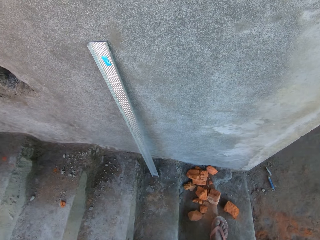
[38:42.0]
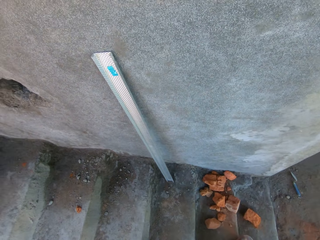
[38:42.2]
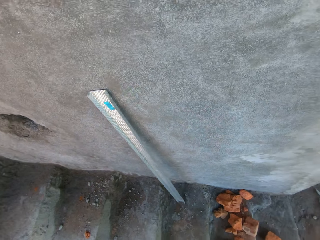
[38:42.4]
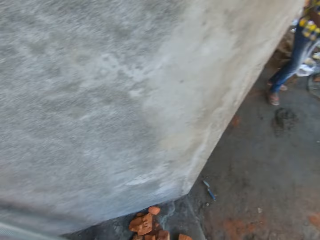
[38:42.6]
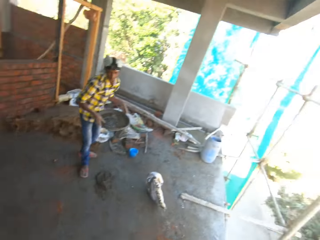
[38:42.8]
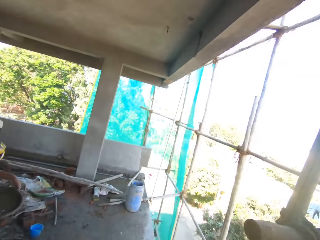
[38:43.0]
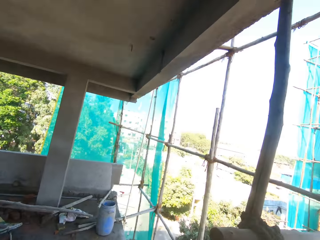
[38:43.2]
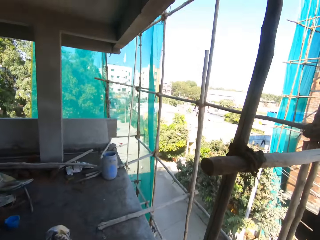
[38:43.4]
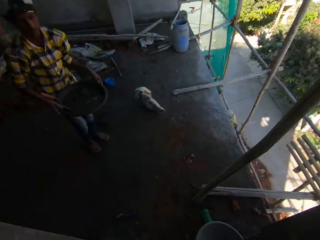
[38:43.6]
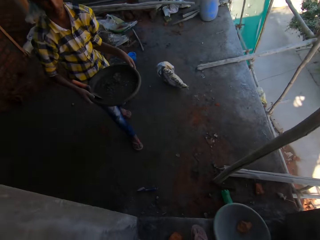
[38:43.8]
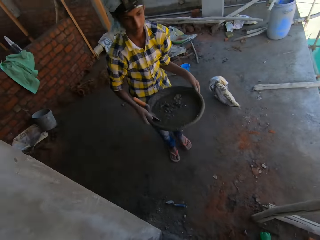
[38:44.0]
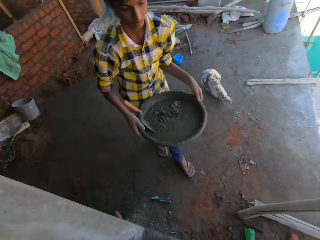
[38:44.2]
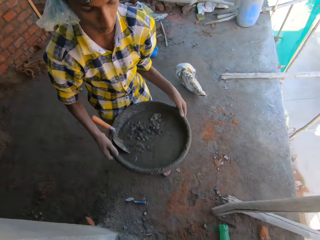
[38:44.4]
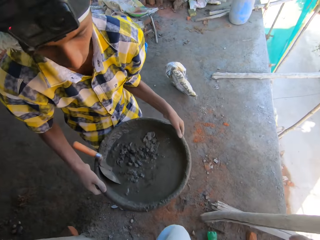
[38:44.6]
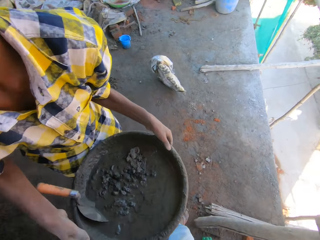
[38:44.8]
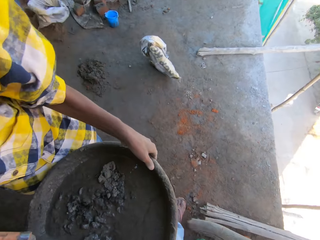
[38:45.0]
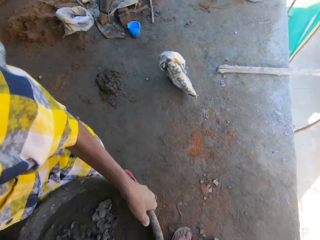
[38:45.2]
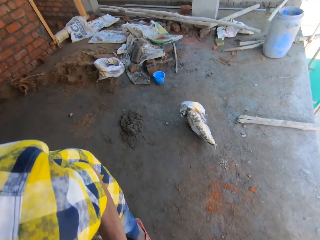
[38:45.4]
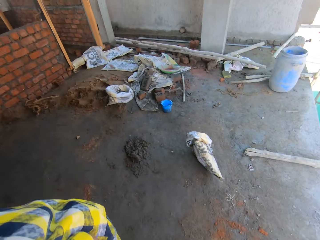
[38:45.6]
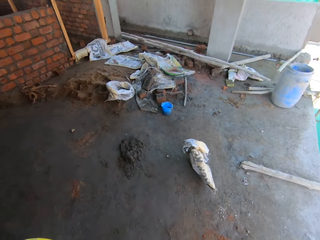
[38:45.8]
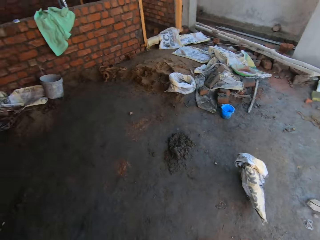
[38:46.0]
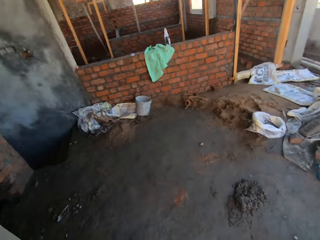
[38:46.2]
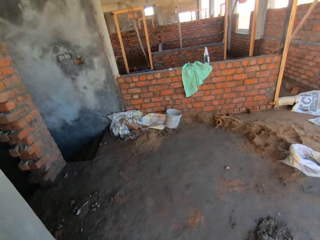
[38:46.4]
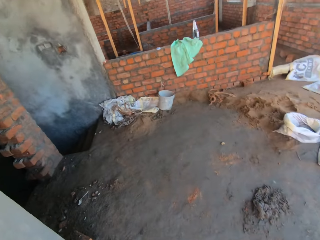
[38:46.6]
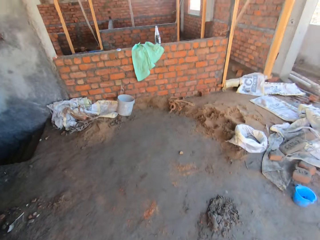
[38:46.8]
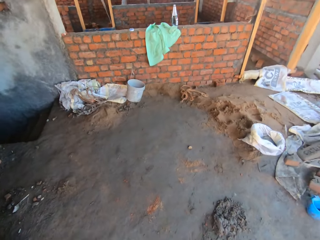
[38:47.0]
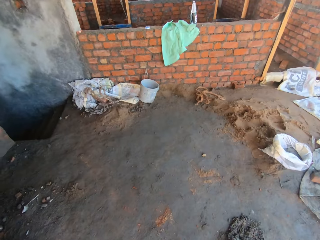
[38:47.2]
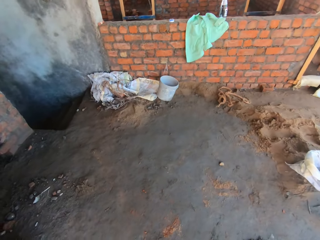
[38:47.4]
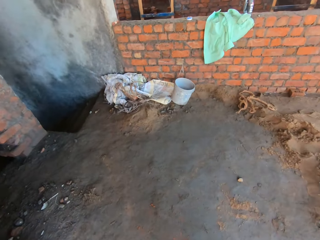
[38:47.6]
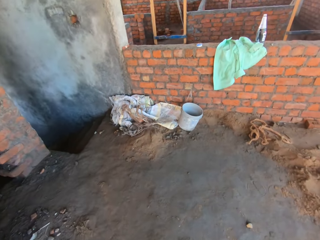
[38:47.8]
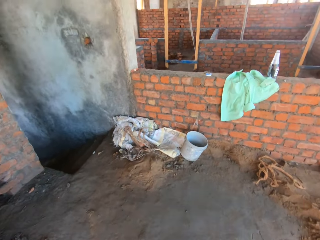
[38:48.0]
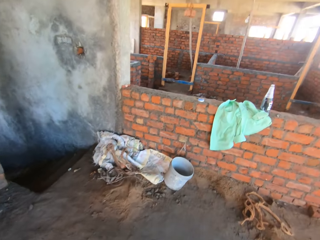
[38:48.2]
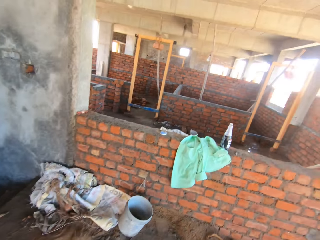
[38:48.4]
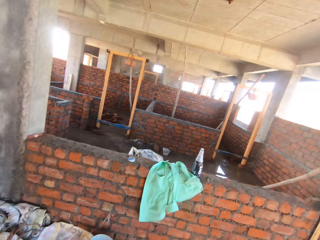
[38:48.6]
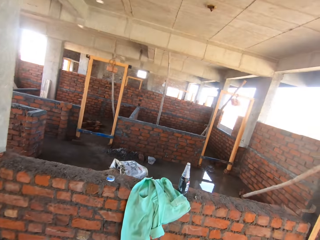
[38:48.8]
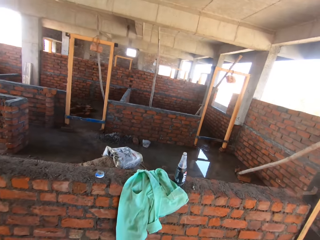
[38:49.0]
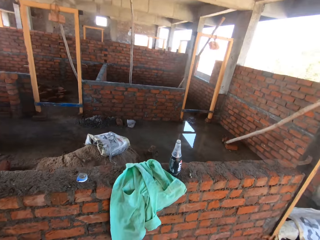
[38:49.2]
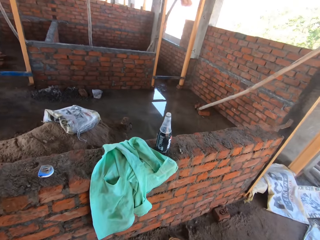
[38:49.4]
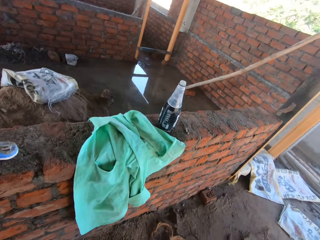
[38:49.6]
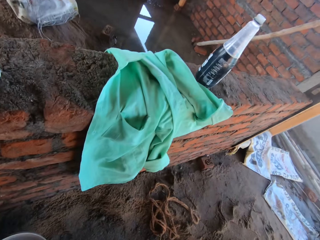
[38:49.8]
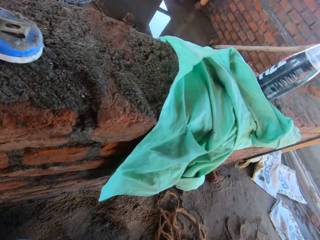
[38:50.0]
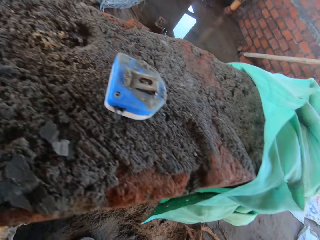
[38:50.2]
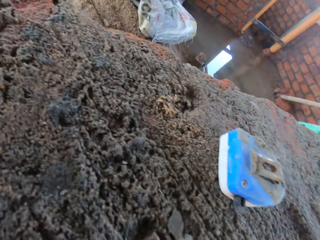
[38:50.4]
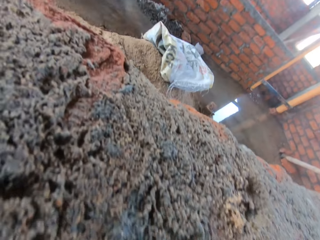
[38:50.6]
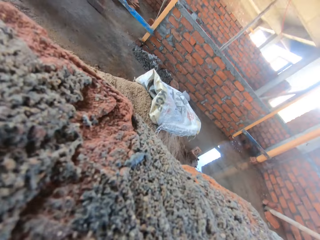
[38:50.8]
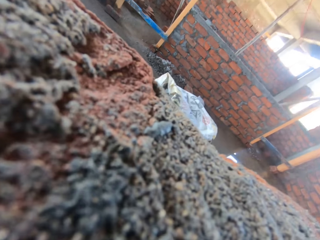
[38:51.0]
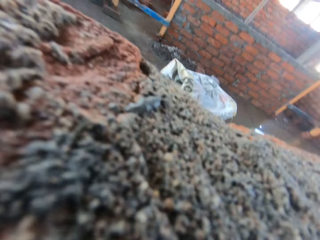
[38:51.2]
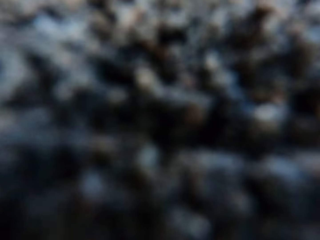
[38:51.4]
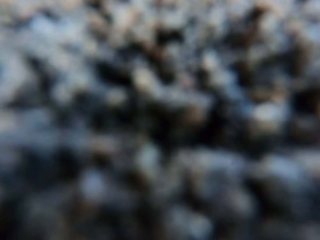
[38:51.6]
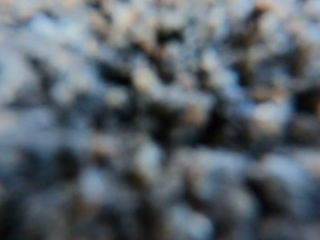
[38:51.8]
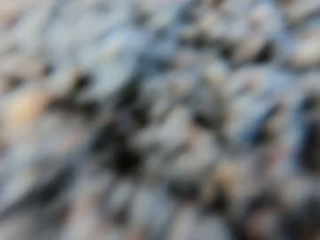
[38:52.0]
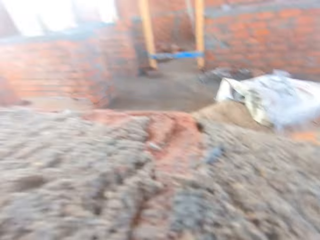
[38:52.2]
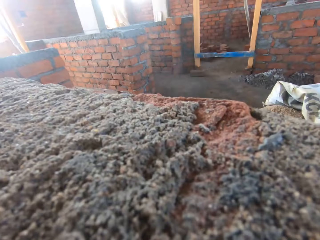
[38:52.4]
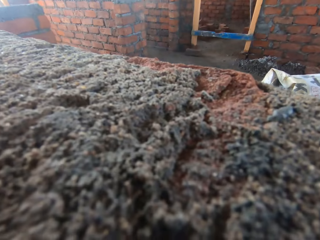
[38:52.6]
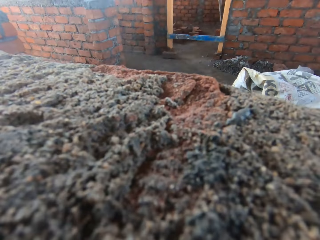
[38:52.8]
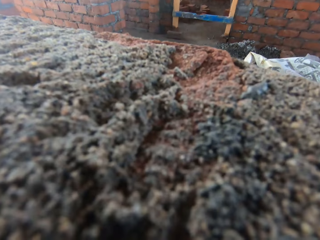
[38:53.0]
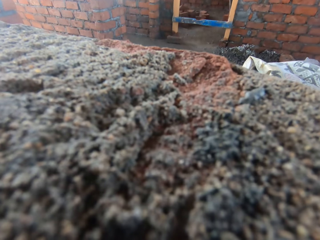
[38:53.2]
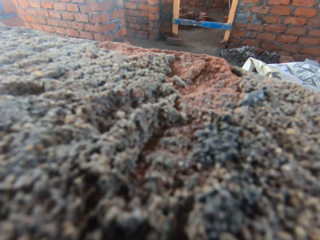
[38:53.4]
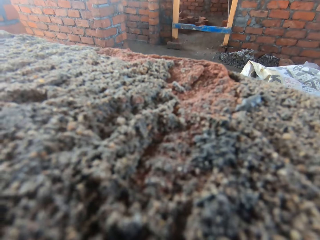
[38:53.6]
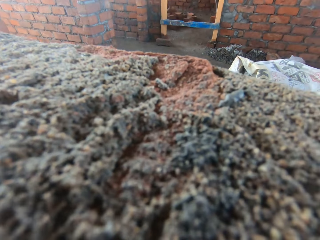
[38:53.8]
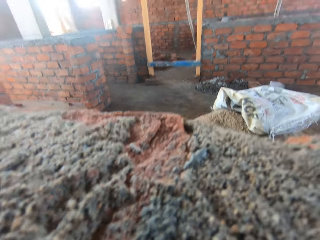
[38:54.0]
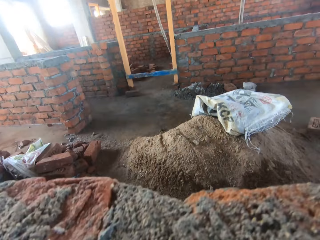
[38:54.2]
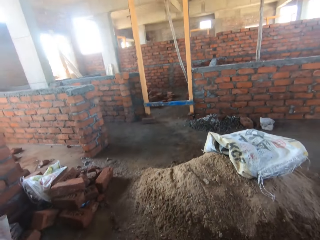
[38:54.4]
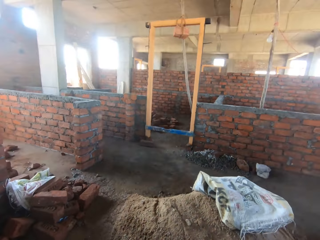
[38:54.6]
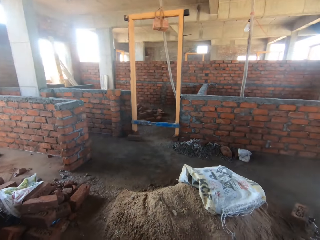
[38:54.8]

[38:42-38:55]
The camera wearer converses with the man. The man walks towards the camera wearer with the bowl of mortar in his hands. The camera wearer walks in the building. They remove the camera.

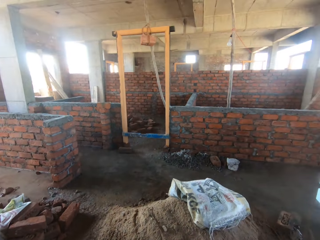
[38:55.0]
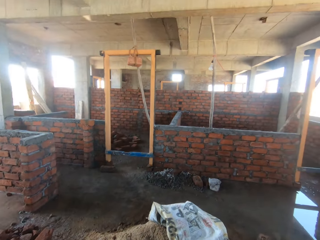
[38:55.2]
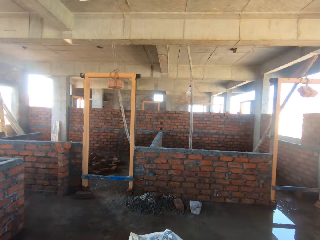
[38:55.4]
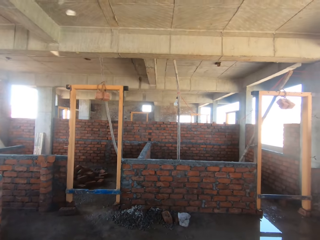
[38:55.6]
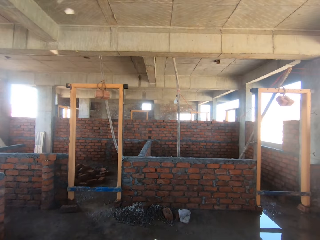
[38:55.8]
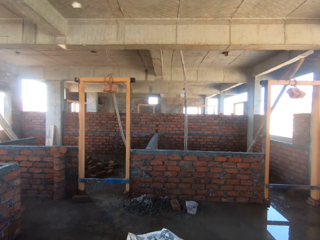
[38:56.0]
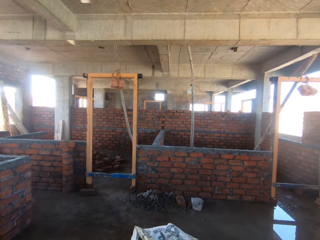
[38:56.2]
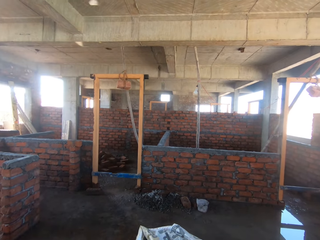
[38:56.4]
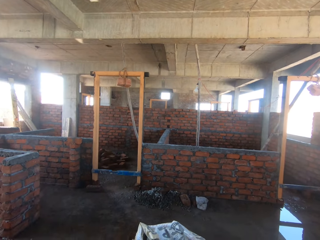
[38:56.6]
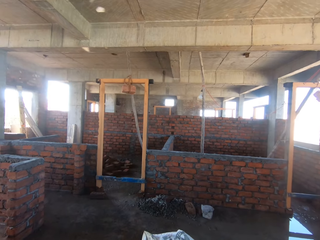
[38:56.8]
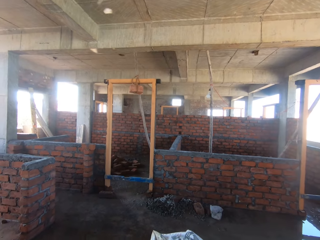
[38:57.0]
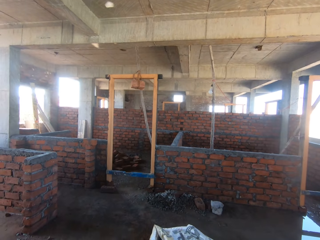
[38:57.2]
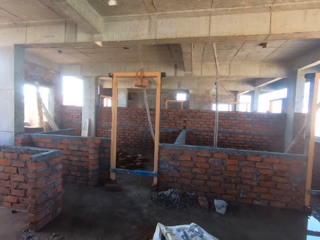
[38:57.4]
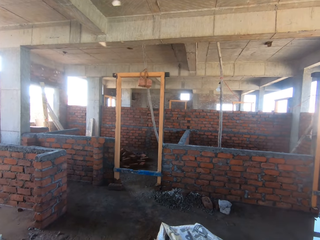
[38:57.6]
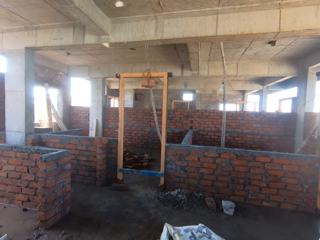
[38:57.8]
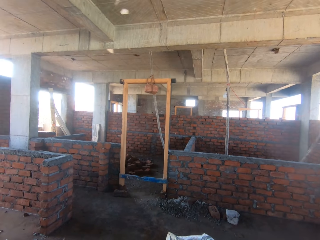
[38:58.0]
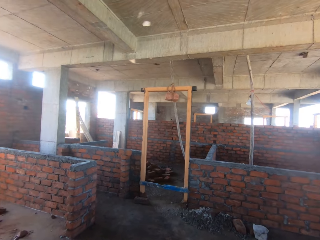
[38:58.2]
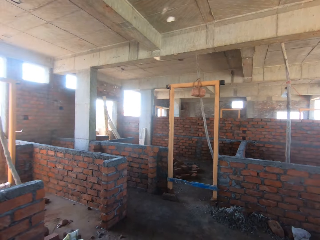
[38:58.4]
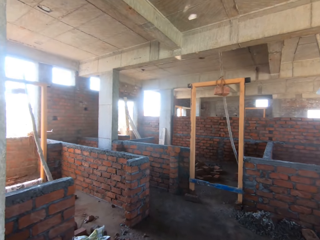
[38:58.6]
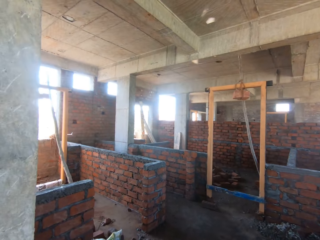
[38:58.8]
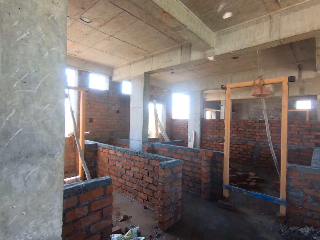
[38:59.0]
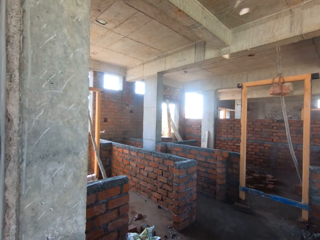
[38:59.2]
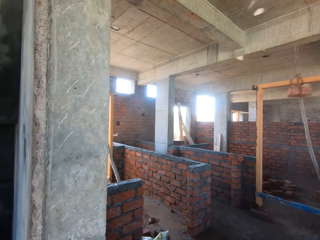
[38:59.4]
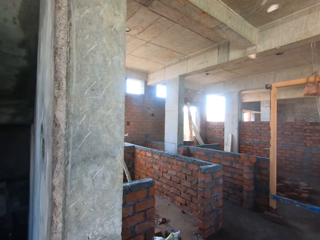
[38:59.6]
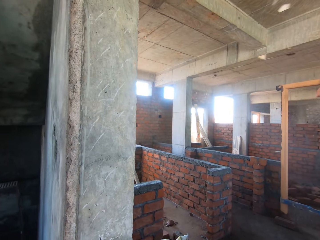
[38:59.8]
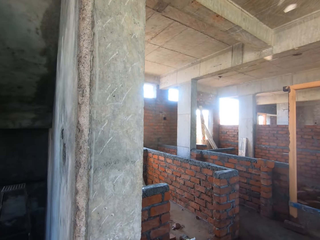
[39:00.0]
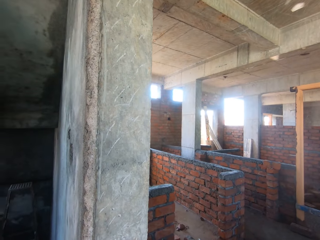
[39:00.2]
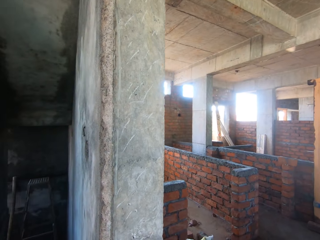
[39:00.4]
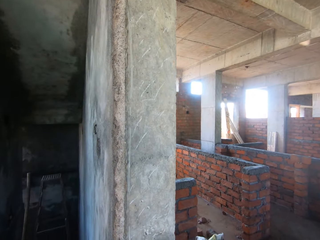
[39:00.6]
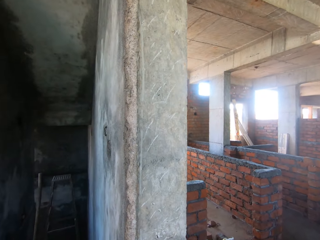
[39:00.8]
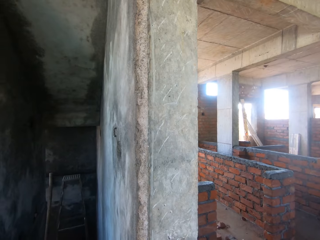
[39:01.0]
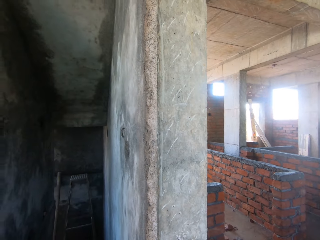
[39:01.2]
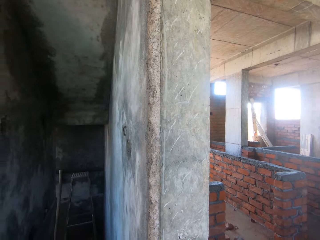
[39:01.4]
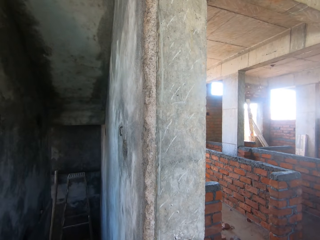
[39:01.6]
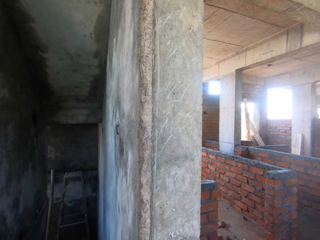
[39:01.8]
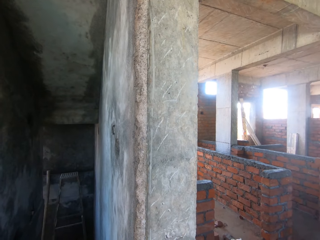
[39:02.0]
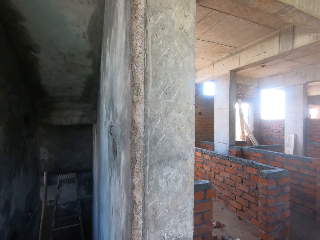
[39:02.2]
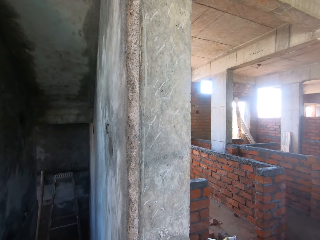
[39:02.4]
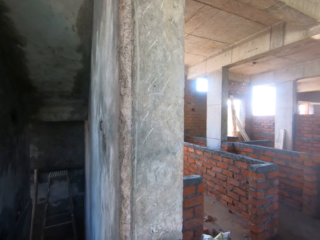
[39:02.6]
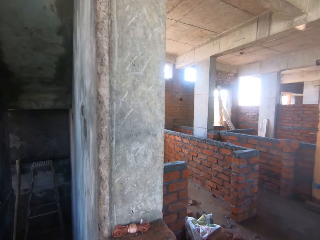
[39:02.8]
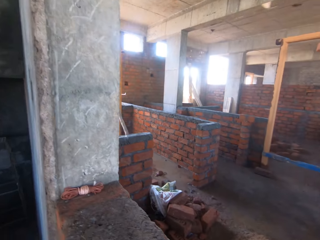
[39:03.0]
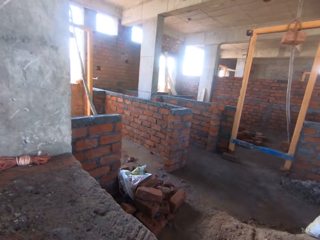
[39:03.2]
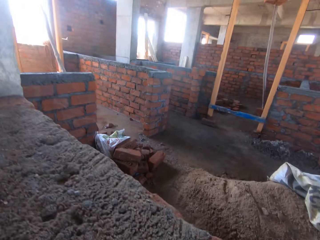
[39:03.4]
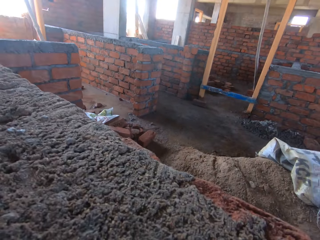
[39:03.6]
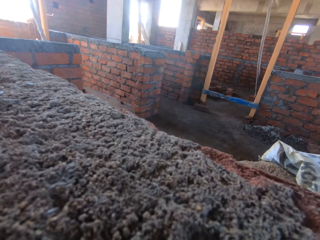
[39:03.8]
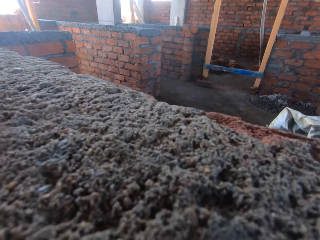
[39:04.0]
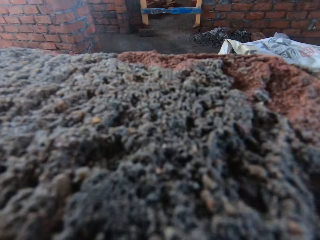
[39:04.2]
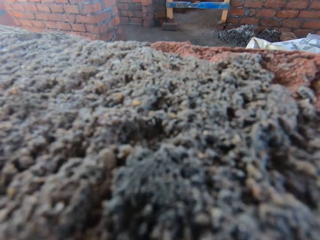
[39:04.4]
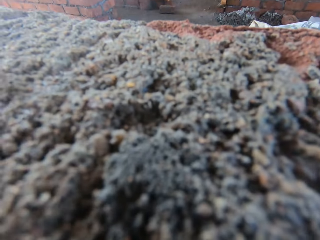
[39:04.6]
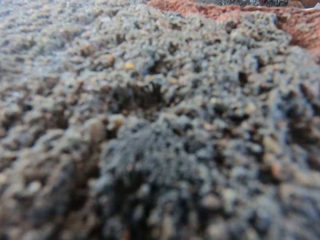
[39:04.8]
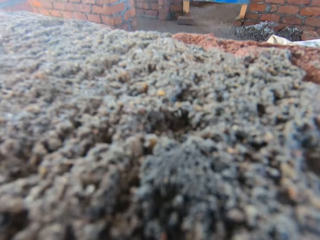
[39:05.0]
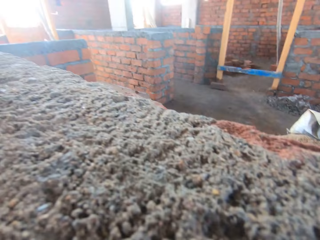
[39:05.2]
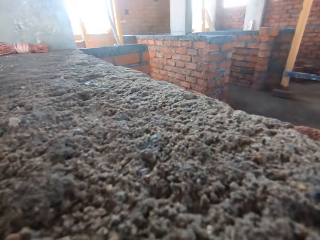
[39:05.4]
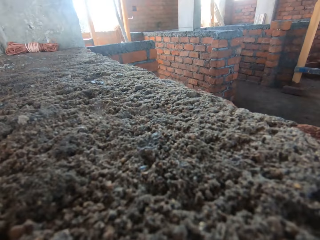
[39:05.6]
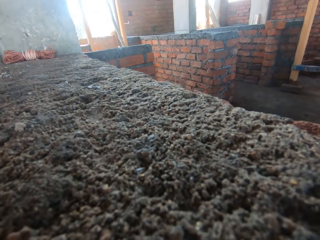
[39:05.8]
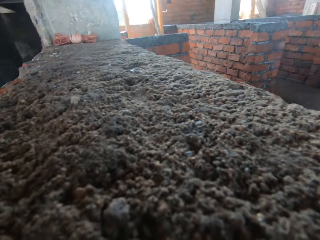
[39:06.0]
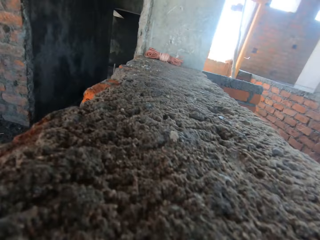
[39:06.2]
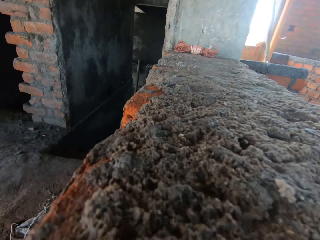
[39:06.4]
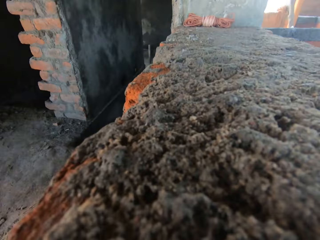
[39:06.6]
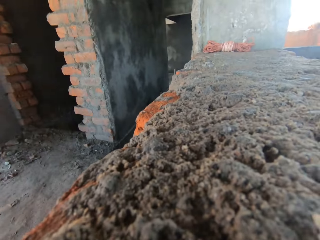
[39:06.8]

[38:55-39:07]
The camera wearer puts the camera down.
